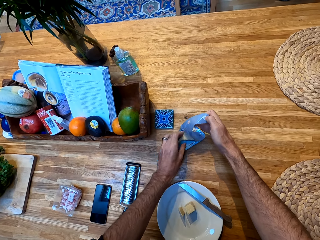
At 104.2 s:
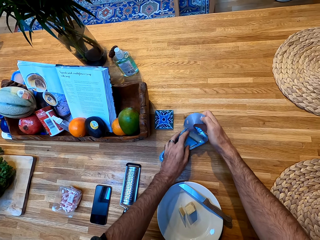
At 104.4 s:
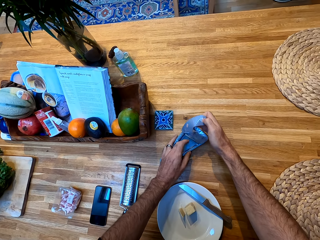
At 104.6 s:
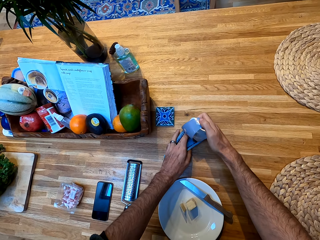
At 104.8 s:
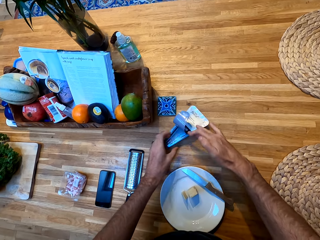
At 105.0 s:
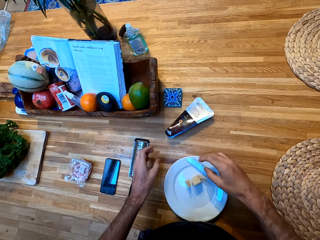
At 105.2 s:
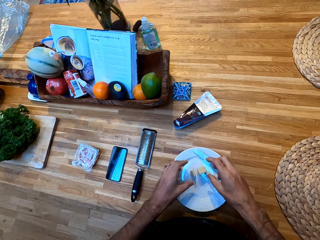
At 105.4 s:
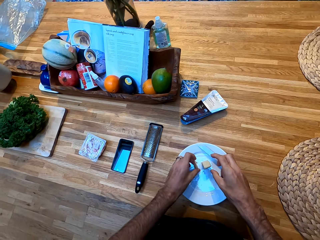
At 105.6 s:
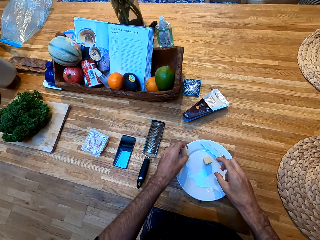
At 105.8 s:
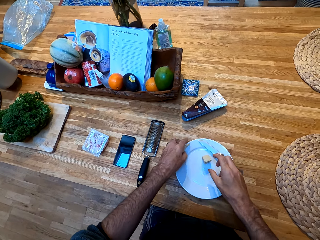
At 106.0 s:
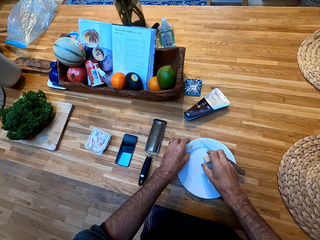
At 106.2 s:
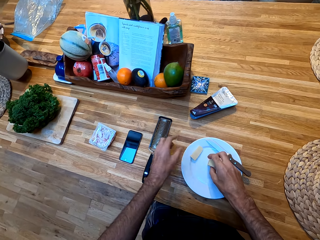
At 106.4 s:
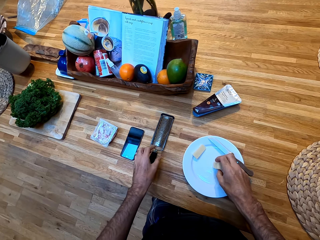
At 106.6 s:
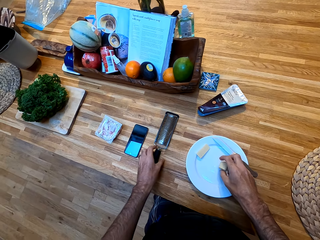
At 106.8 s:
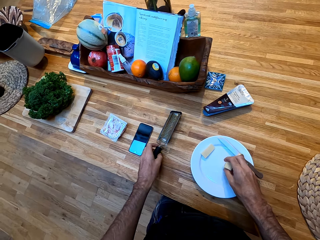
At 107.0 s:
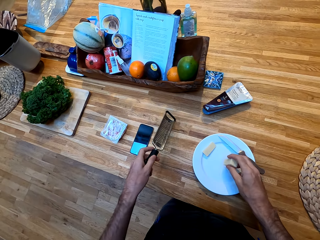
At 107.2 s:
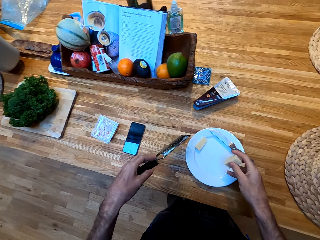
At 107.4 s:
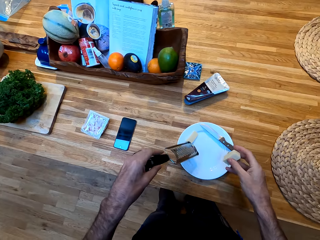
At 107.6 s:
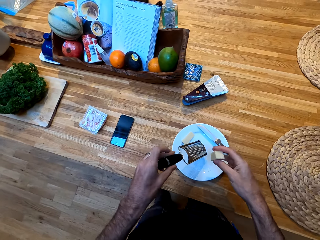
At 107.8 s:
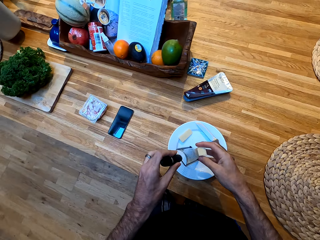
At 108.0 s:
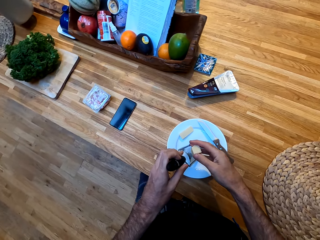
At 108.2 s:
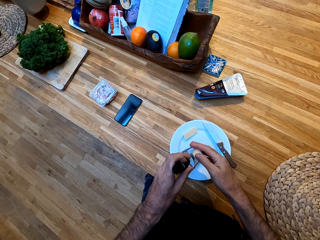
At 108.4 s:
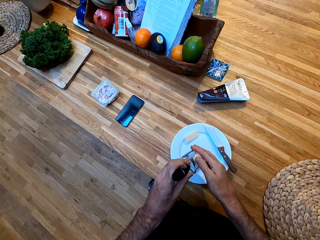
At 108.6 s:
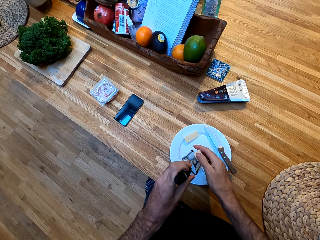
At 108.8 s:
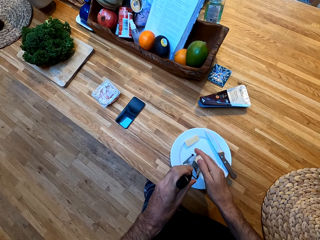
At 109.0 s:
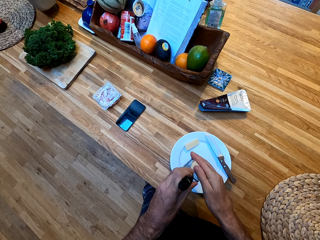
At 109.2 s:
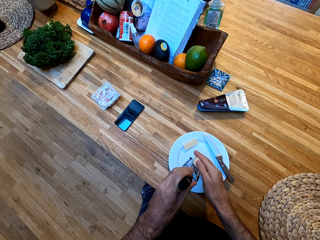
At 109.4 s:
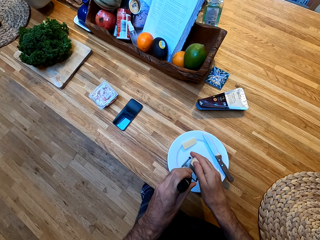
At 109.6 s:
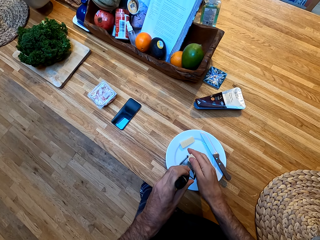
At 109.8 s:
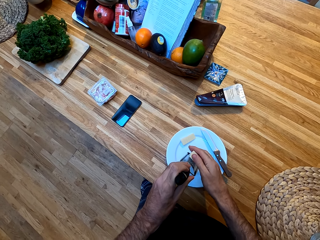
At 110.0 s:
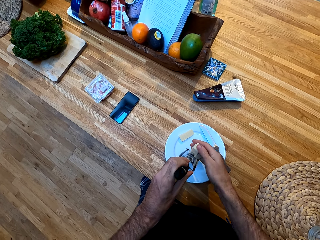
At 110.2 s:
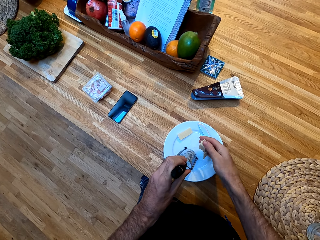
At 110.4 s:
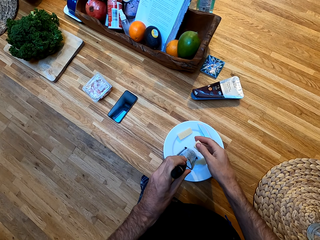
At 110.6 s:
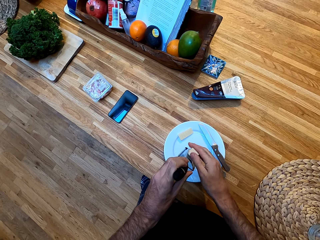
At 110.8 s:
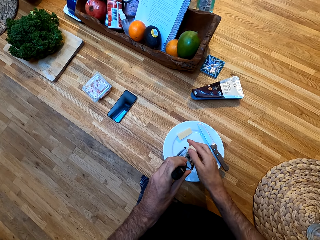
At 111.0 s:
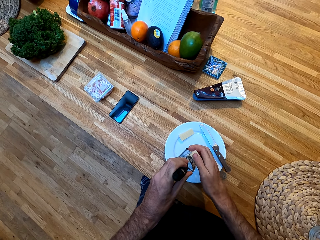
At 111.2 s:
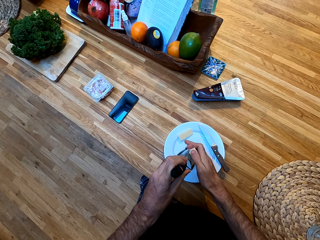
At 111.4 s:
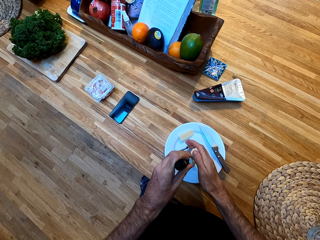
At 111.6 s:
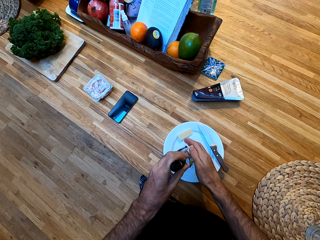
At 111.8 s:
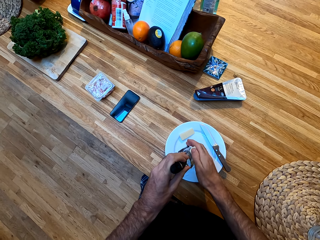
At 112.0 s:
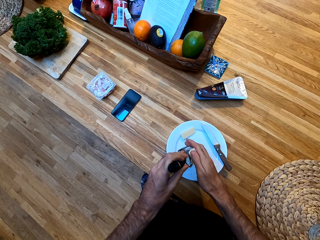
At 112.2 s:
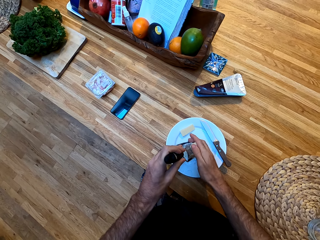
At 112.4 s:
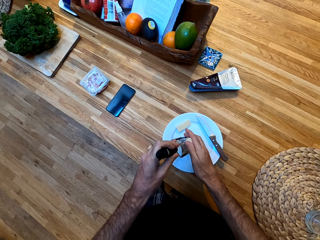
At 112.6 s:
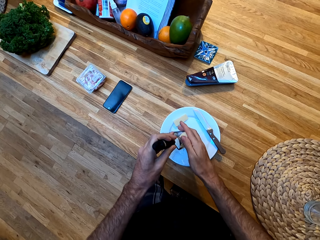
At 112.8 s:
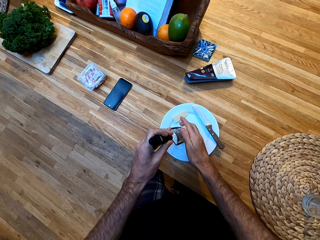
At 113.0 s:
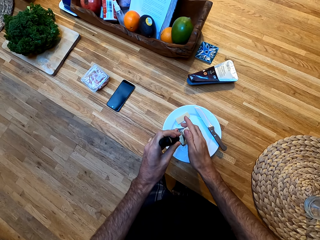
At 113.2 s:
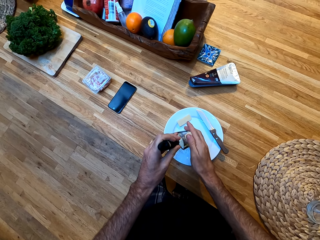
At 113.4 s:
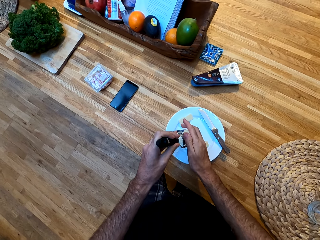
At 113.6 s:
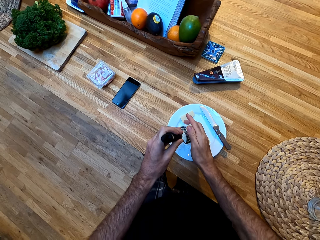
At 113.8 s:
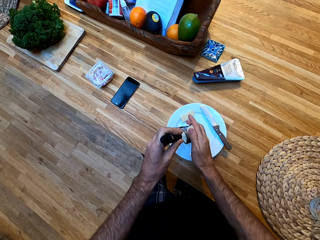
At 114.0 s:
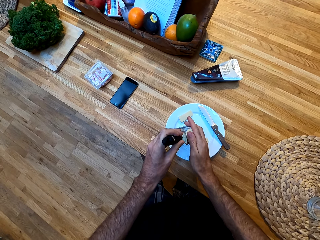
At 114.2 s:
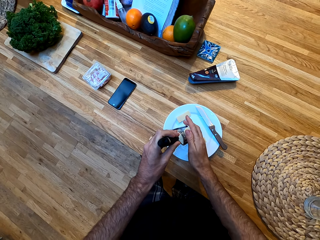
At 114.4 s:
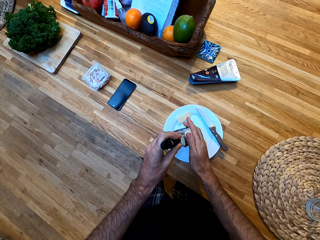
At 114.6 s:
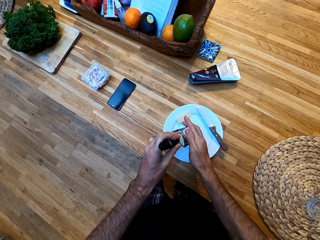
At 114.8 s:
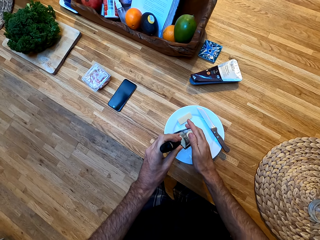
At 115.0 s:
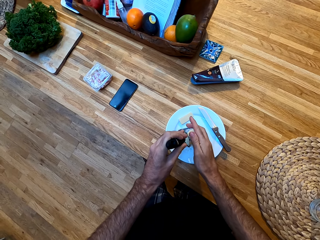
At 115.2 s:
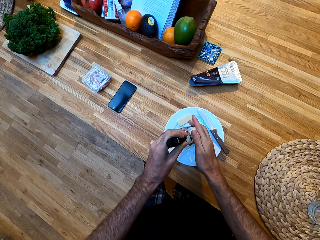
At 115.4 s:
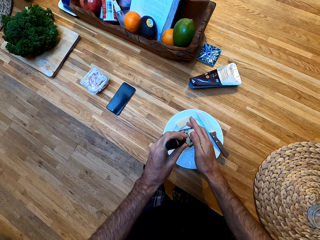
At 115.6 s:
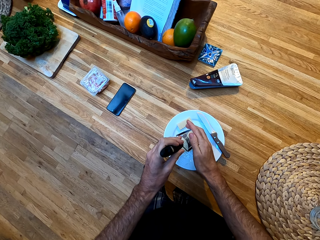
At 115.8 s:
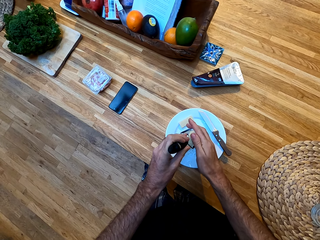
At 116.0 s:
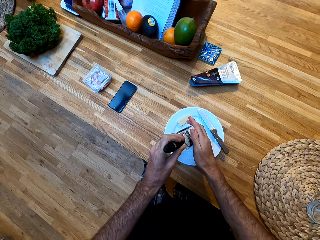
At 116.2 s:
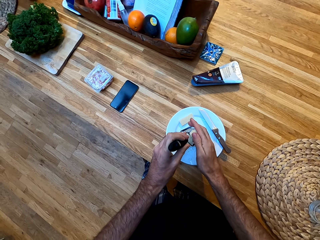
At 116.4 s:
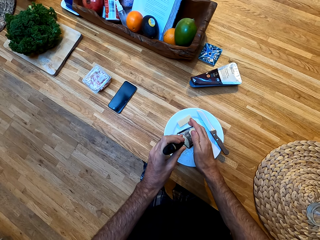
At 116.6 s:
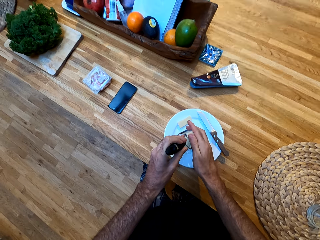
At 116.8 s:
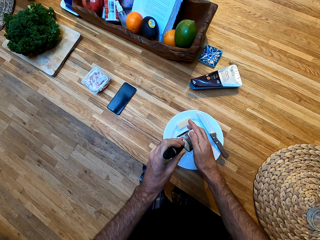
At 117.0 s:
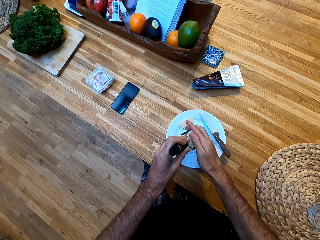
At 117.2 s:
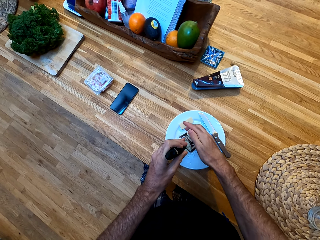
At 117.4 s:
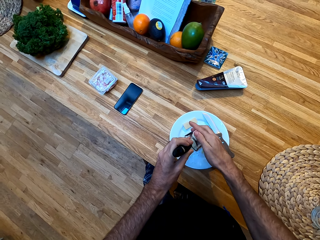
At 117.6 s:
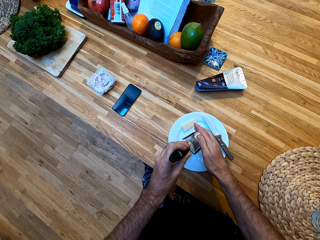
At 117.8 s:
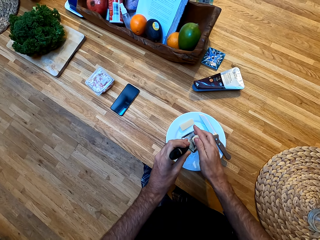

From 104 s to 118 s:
The camera wearer holds the grinder. They pick up a grater from the counter. They grate the chocolate with the grater.

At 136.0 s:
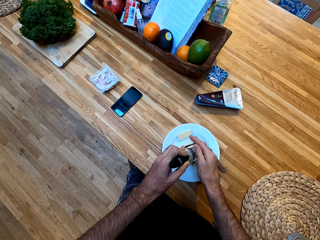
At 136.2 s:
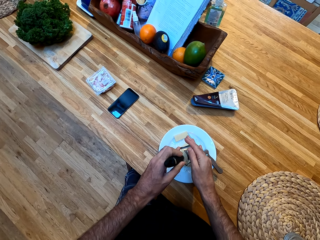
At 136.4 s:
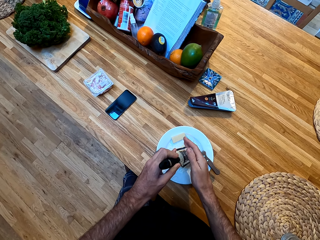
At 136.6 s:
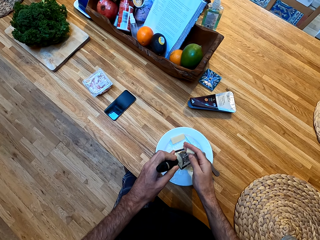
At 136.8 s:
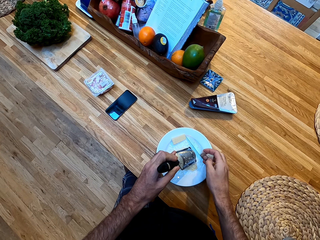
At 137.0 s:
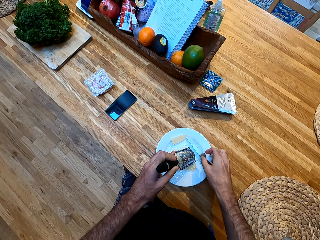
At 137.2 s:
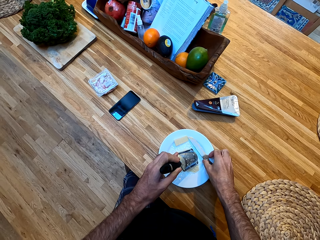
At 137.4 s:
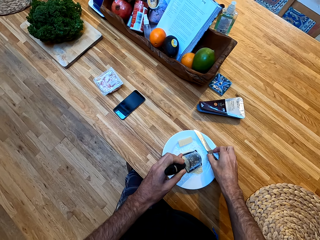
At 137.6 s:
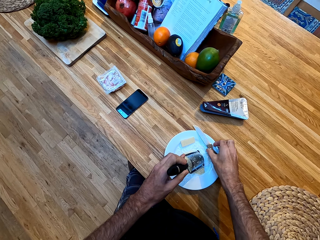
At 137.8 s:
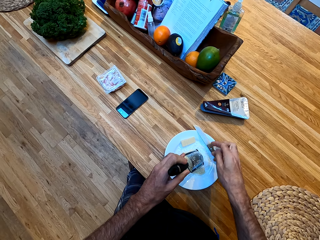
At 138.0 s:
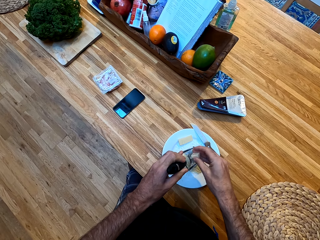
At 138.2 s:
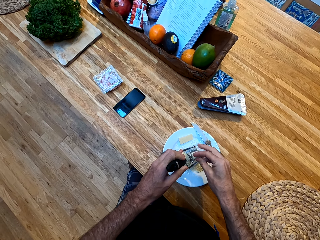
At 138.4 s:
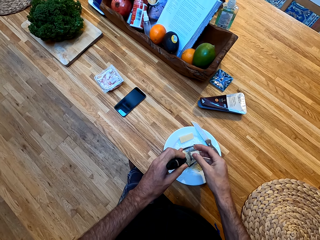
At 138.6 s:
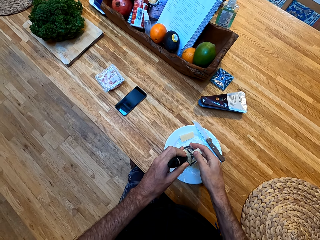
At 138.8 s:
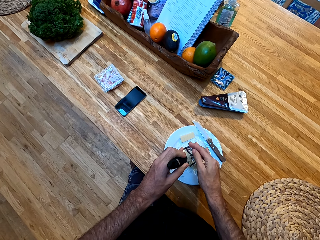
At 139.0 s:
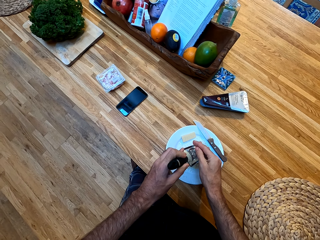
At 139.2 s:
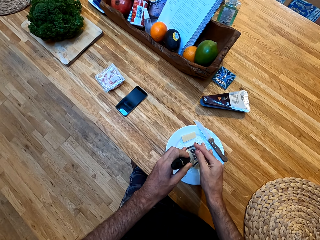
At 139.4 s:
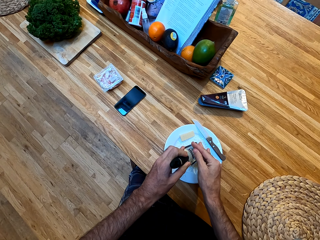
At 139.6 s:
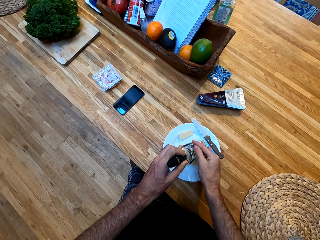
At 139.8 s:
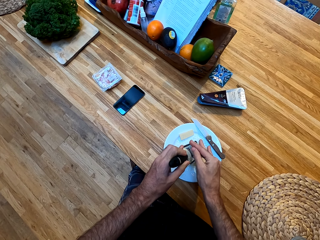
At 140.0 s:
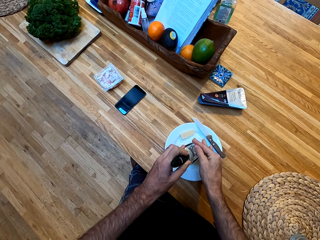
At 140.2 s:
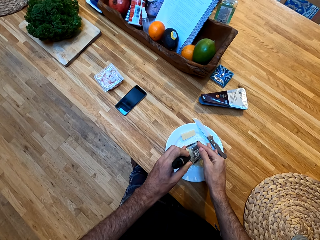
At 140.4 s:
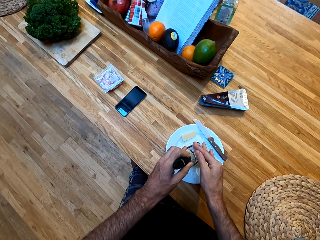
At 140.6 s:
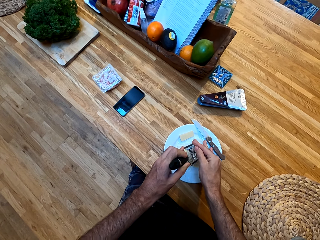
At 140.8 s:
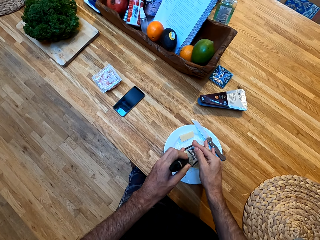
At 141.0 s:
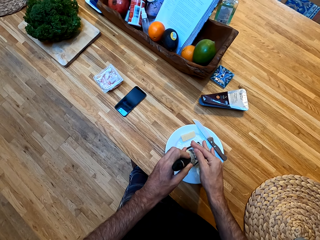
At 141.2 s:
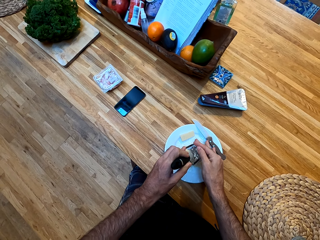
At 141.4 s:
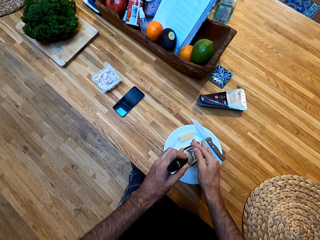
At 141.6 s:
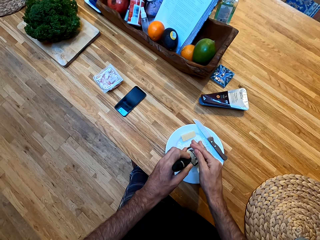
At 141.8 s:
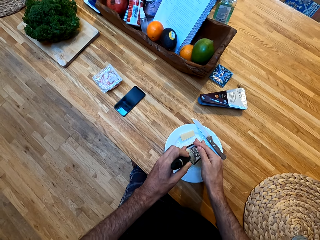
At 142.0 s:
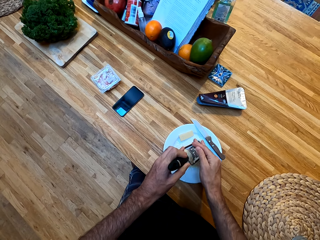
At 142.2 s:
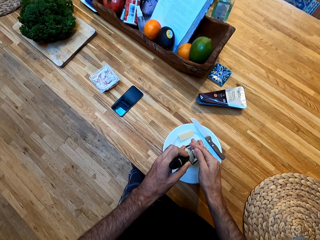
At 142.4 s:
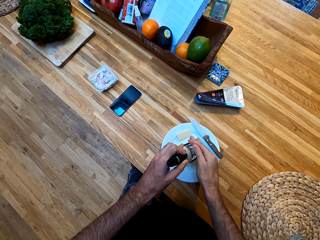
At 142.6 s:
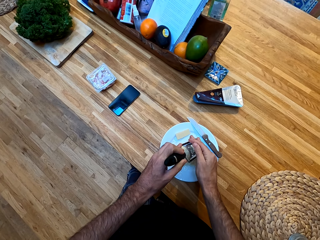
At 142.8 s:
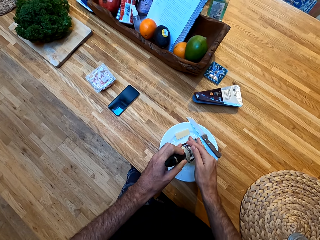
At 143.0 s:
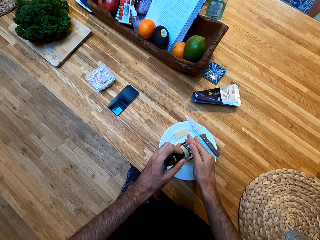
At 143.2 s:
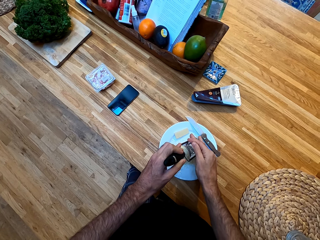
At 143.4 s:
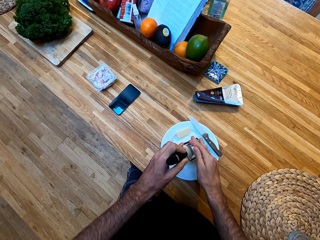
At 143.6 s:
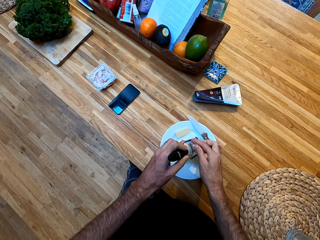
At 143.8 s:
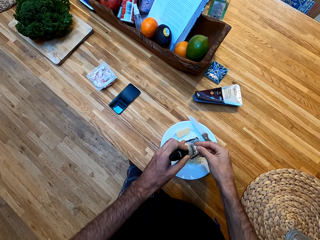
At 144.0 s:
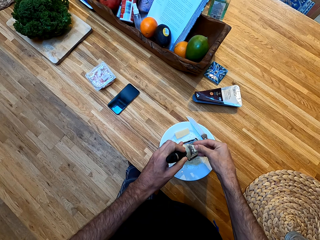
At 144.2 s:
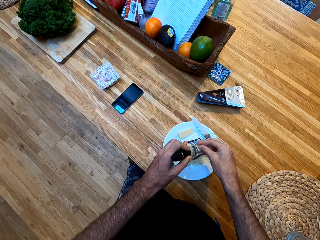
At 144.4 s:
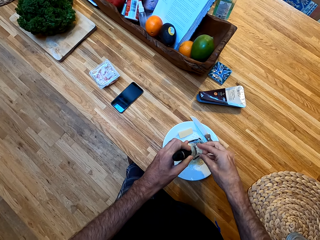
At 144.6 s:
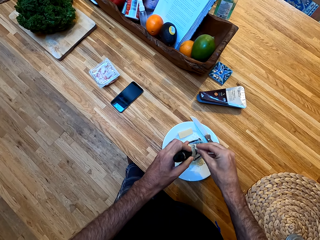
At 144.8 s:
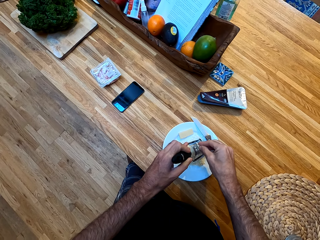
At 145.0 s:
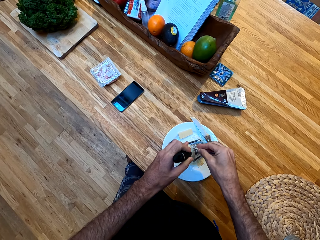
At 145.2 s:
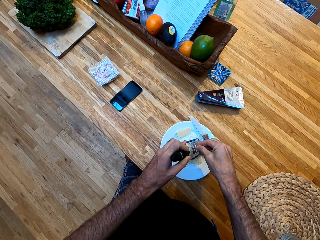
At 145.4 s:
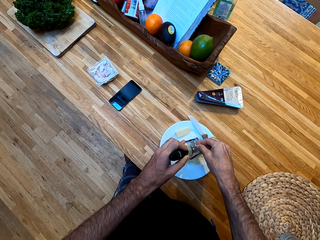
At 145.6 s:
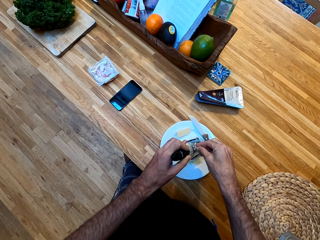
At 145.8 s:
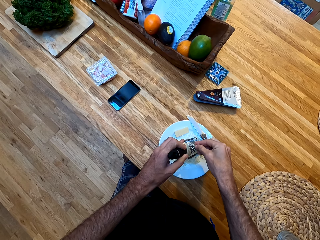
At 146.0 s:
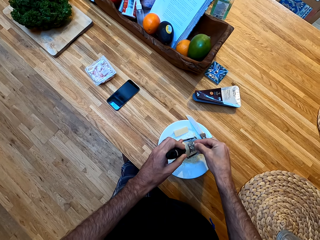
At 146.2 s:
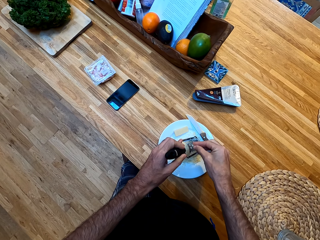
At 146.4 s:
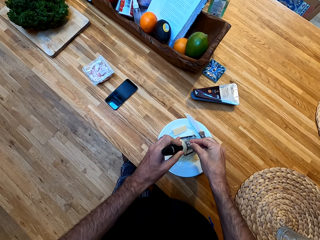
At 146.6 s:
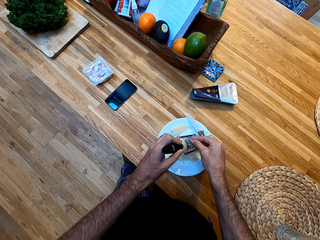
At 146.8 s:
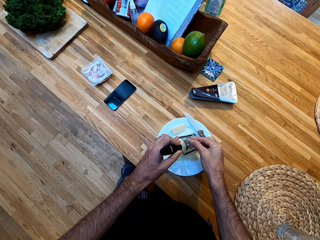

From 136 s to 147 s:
The camera wearer moves the knife on the plate. They grate the chocolate with the grater. They grind the pancake.
